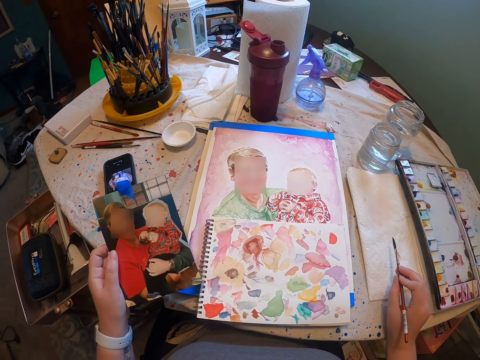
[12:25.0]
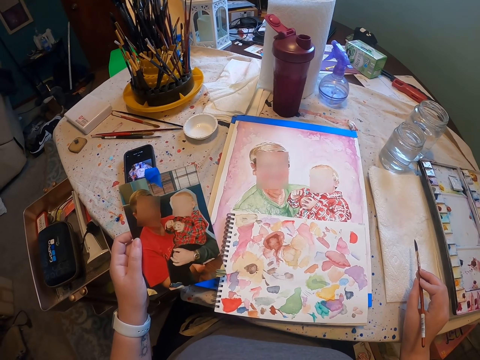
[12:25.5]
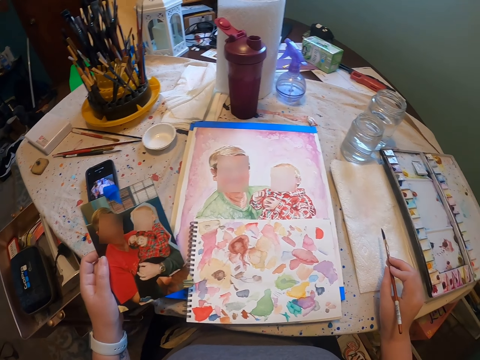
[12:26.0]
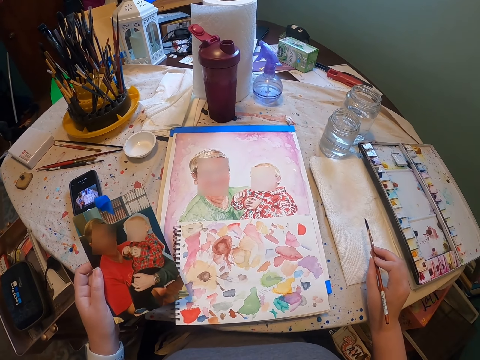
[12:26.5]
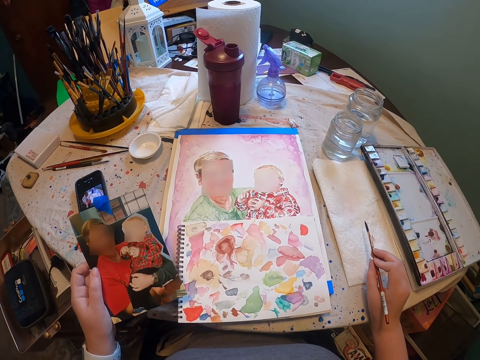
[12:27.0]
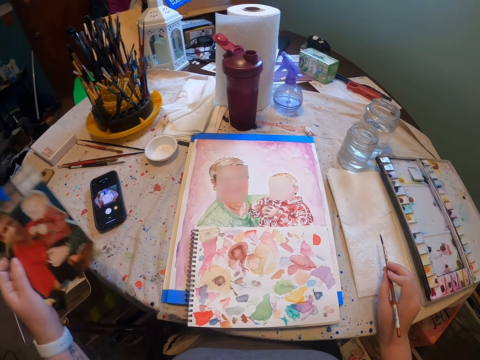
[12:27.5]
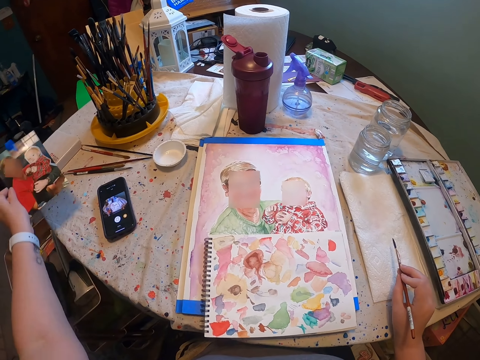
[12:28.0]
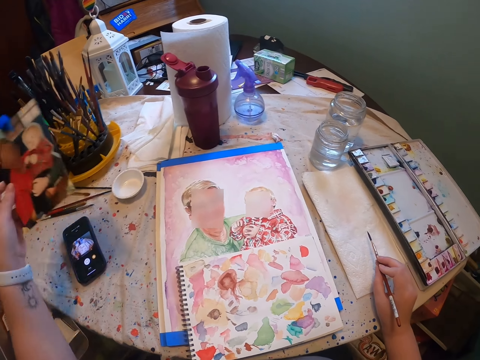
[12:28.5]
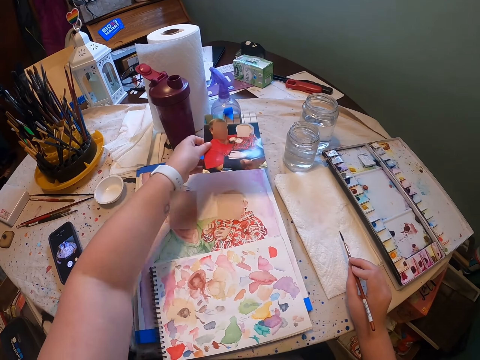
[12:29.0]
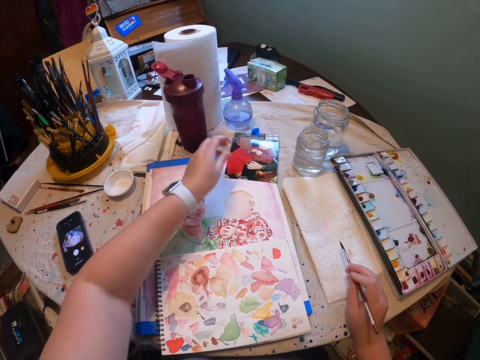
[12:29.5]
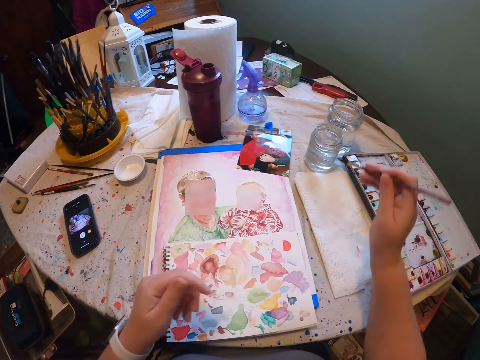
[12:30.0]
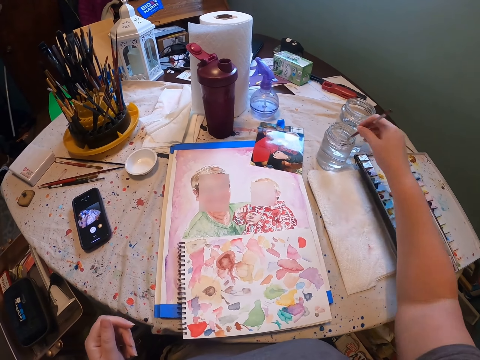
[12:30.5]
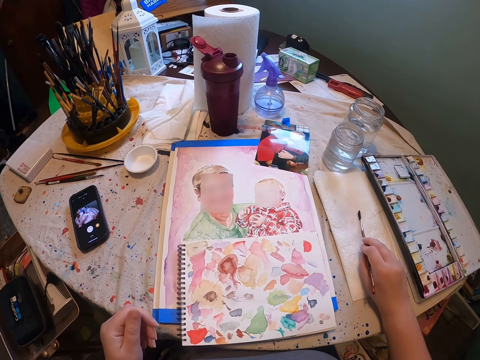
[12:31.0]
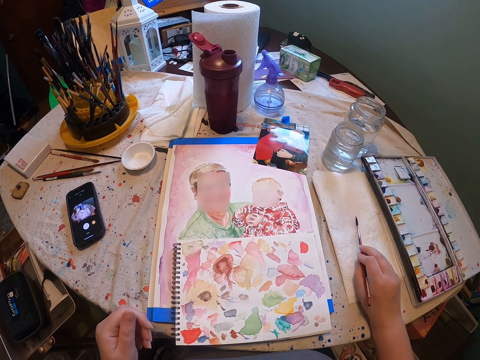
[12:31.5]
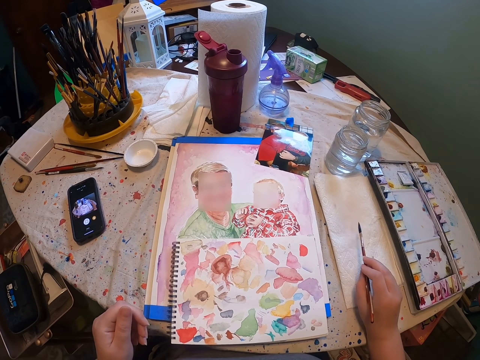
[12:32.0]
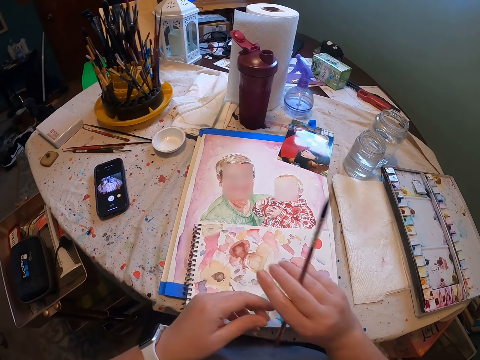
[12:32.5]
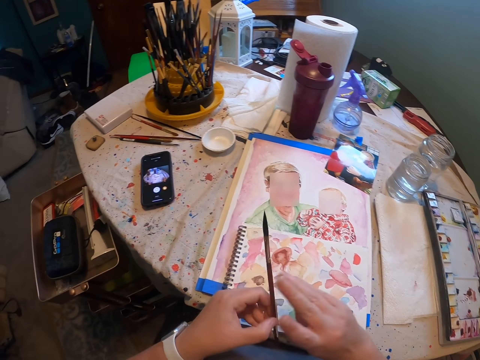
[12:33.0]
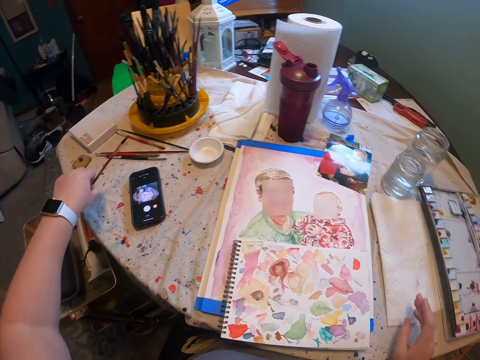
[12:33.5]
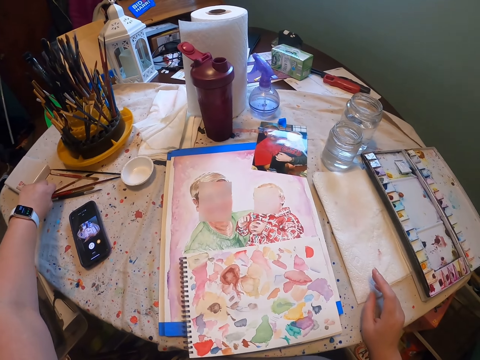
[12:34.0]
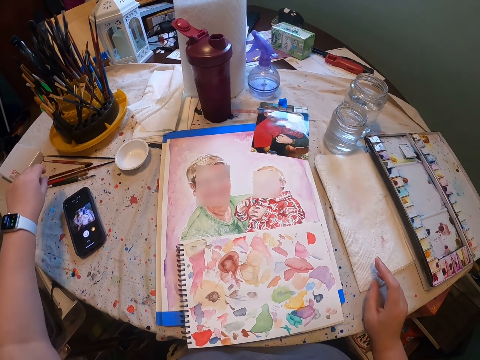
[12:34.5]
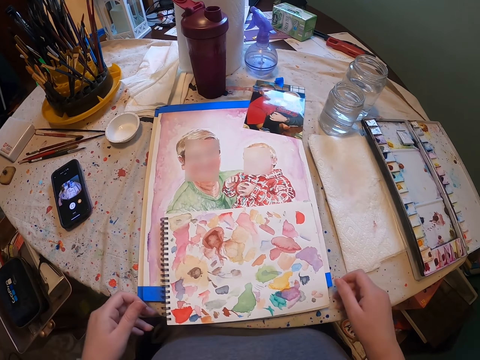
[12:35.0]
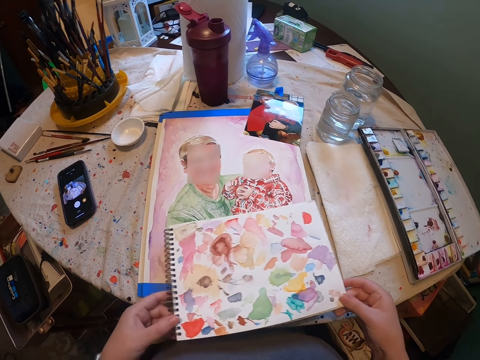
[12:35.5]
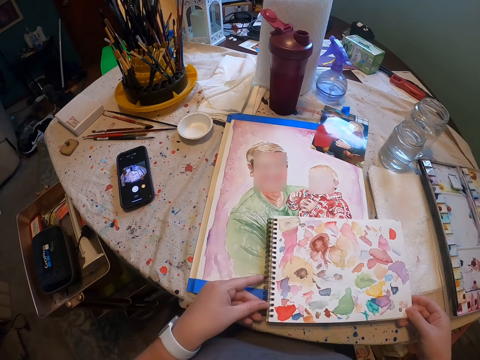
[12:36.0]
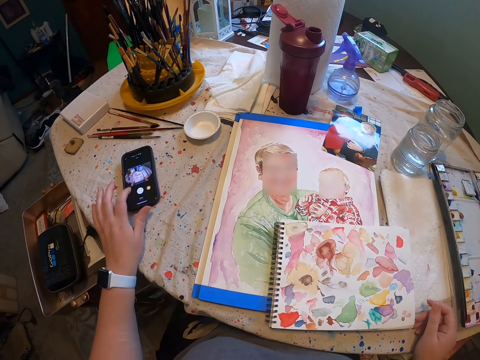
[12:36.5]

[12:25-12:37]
The camera wearer moves the photo frame. He puts the photo frame down. He moves his hand. He moves his hand again. He dips the paint brush in water. He removes the brush. He dries the brush on the napkin. He rubs off excess water. He moves his hand. He picks up the brush. He puts the brush on the table. He moves his hand. He moves the book on the paint. He moves his hand.
